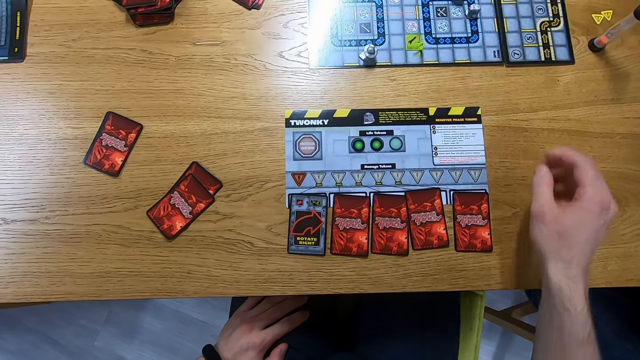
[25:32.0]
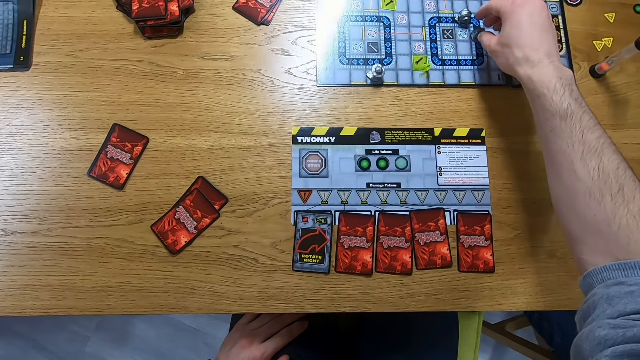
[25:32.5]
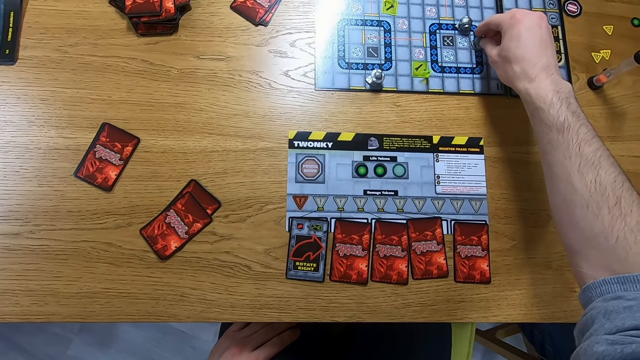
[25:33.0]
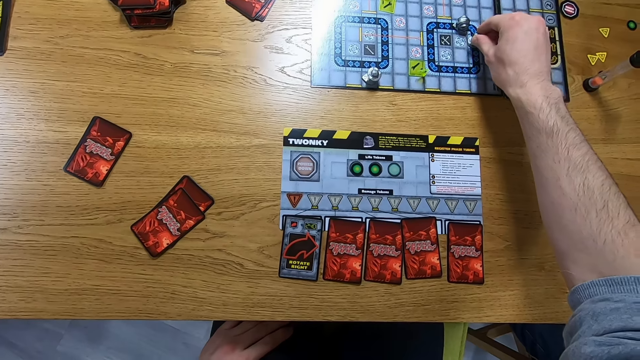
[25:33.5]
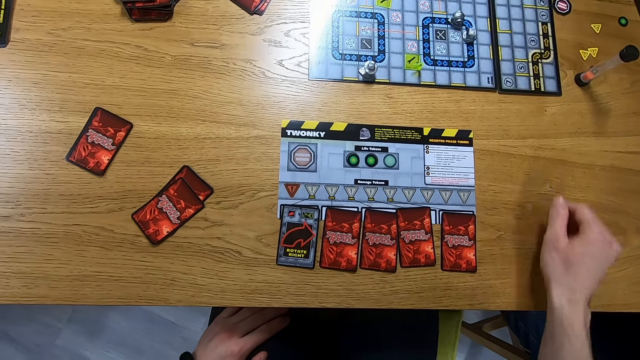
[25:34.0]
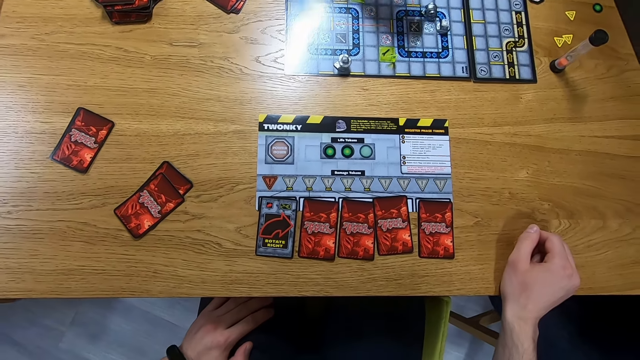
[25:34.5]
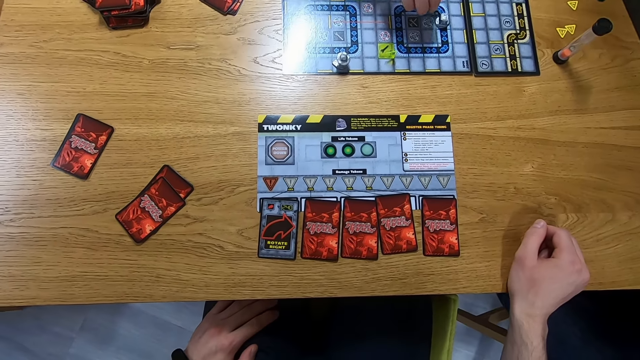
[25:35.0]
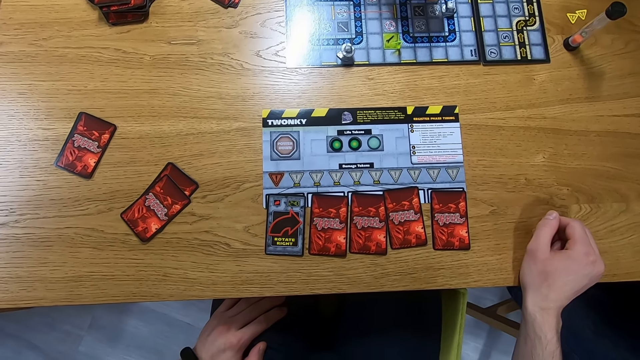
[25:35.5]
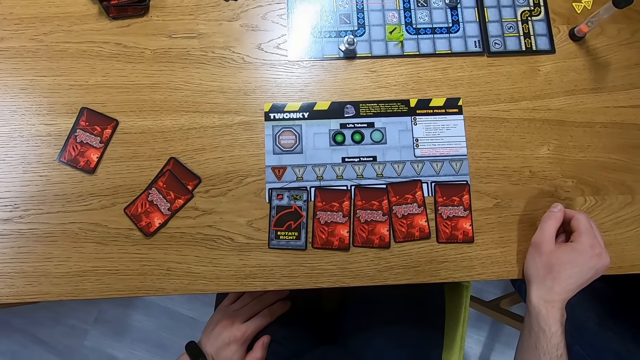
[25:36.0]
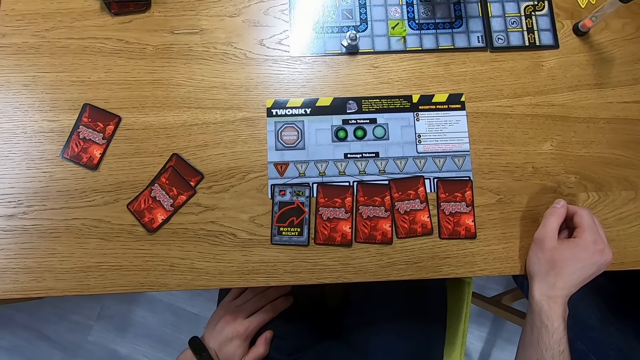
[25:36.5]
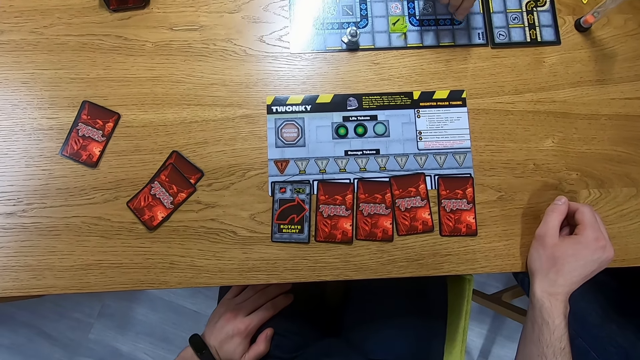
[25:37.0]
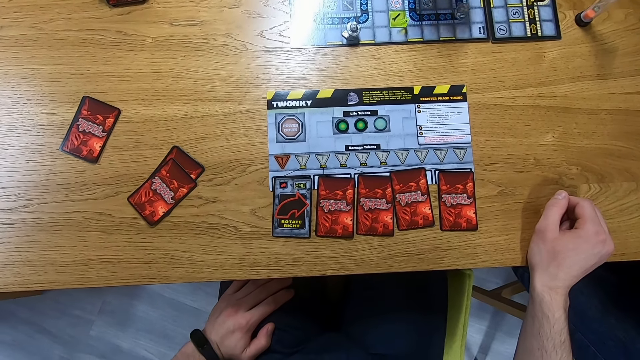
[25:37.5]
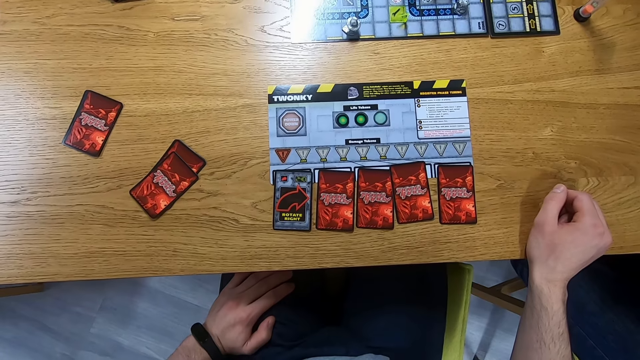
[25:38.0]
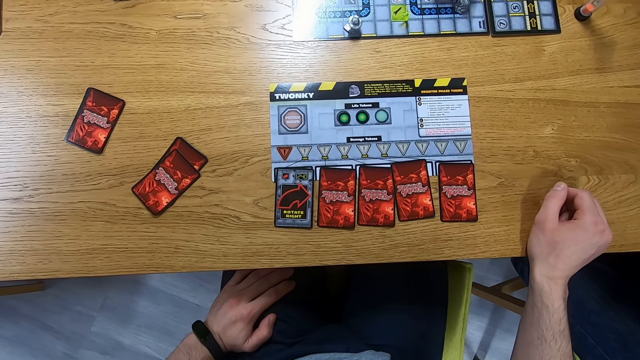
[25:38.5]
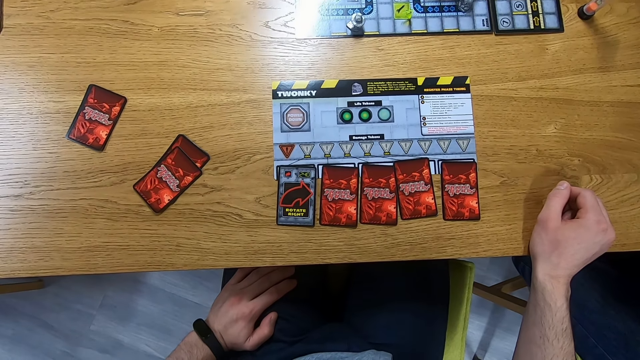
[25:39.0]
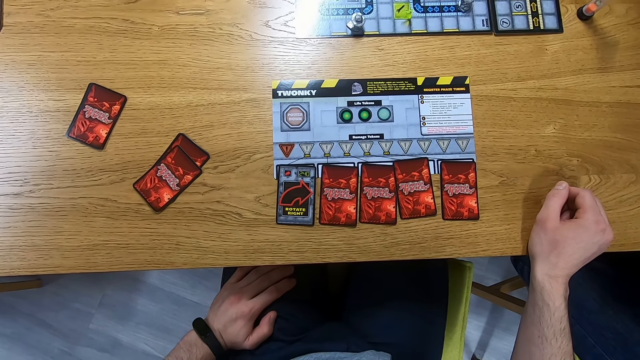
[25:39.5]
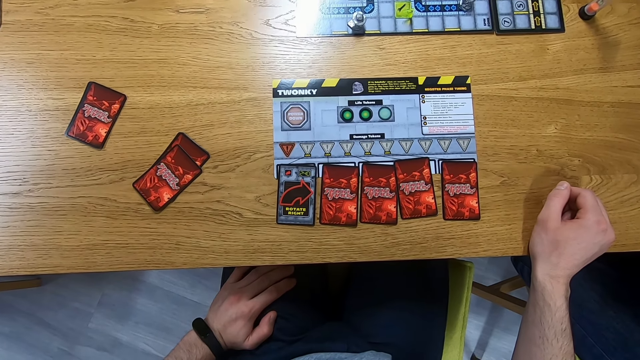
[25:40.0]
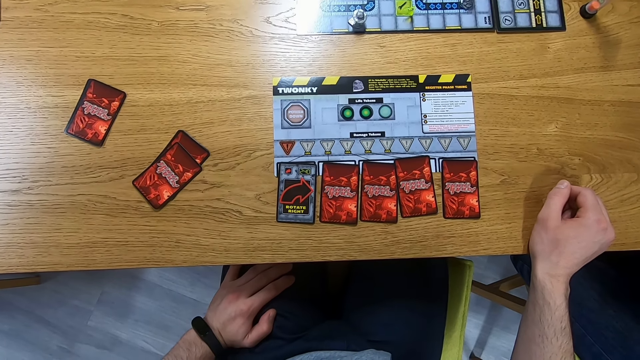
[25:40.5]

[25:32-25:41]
The camera wearer moves a Robo Rally robot on the board. The lady moves a Robo Rally robot on the board. The person moves a Robo Rally robot on the board.

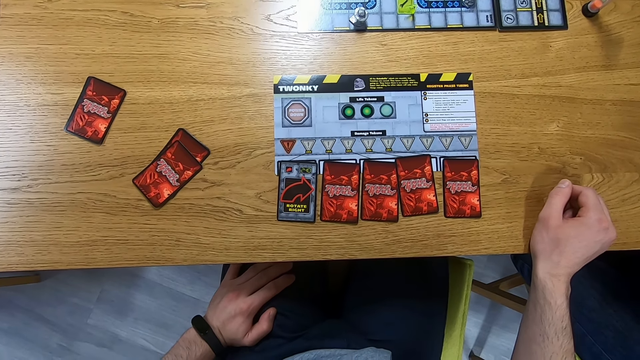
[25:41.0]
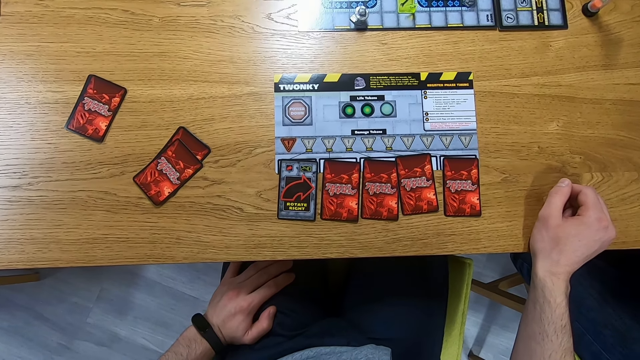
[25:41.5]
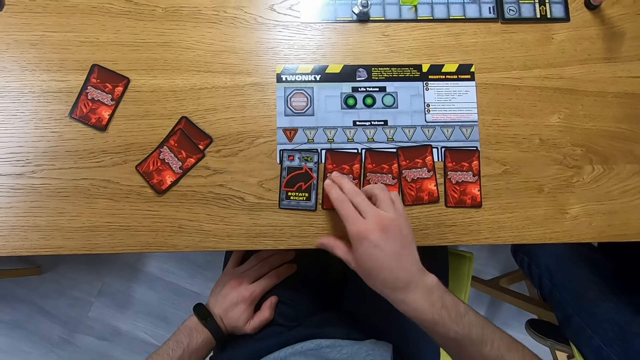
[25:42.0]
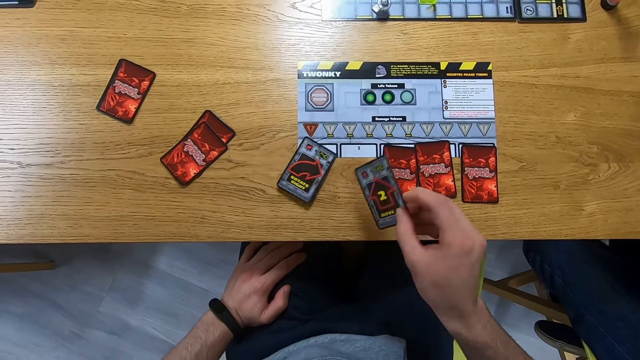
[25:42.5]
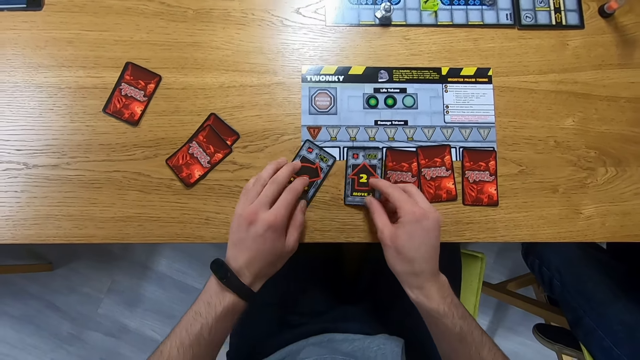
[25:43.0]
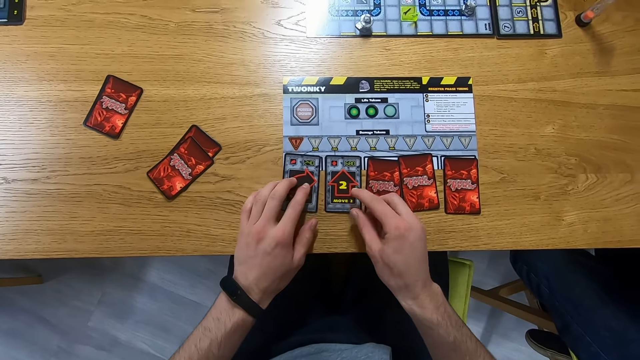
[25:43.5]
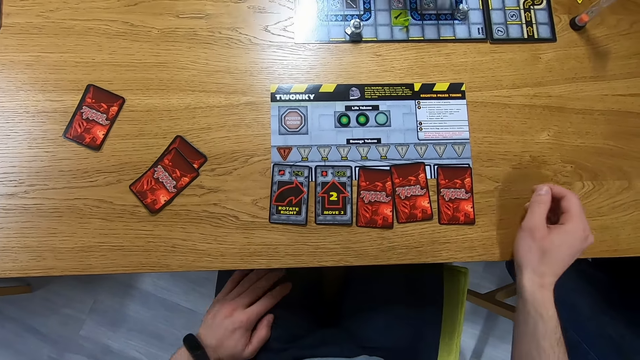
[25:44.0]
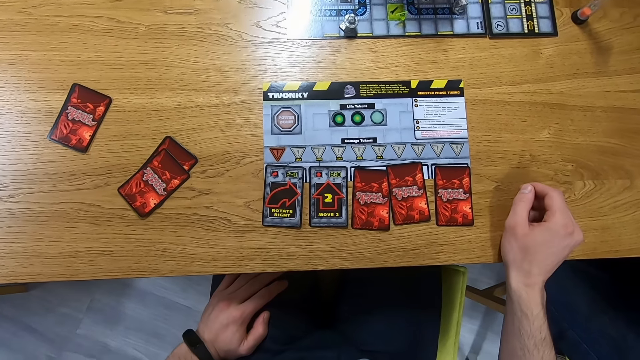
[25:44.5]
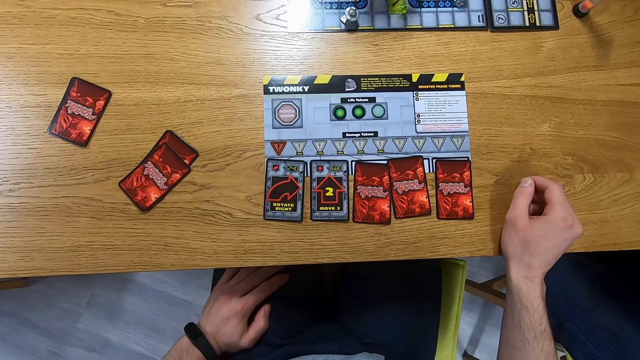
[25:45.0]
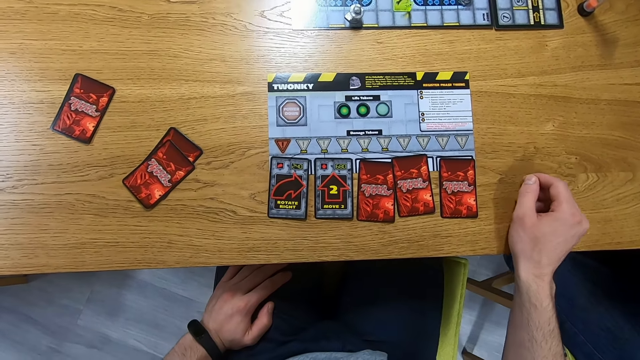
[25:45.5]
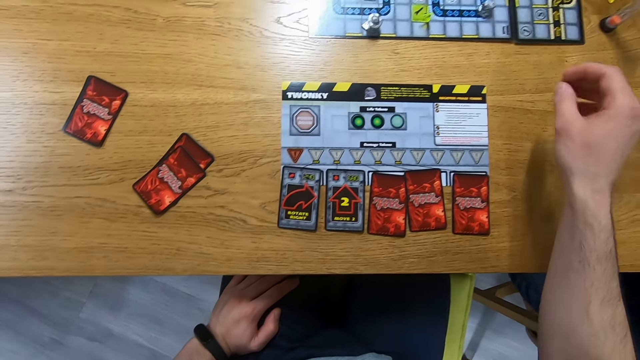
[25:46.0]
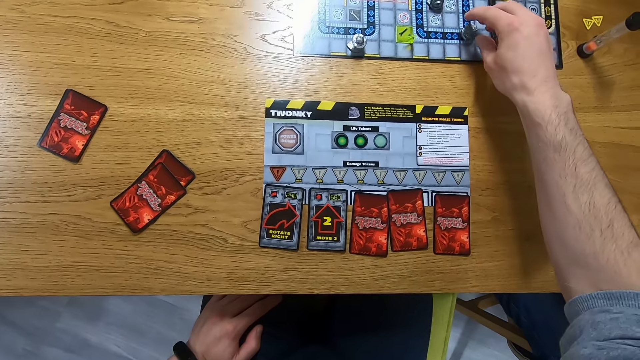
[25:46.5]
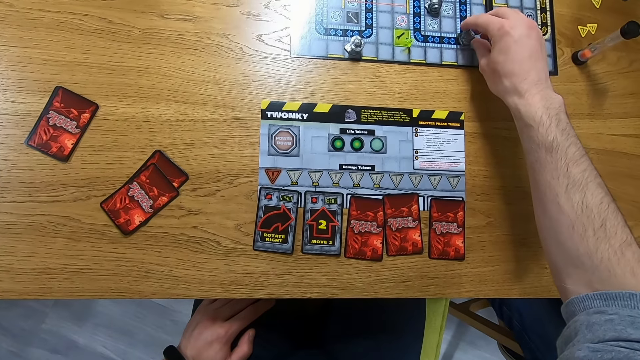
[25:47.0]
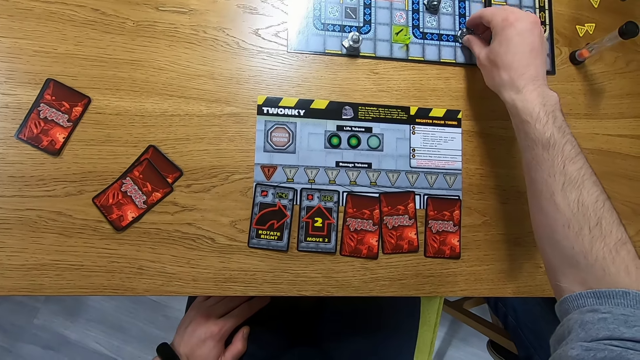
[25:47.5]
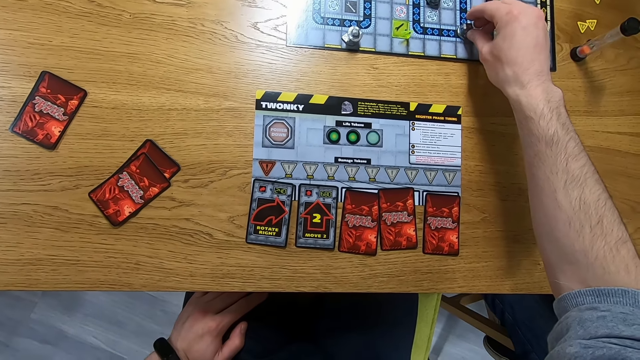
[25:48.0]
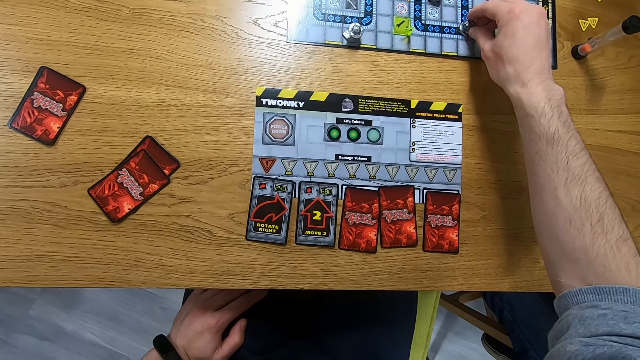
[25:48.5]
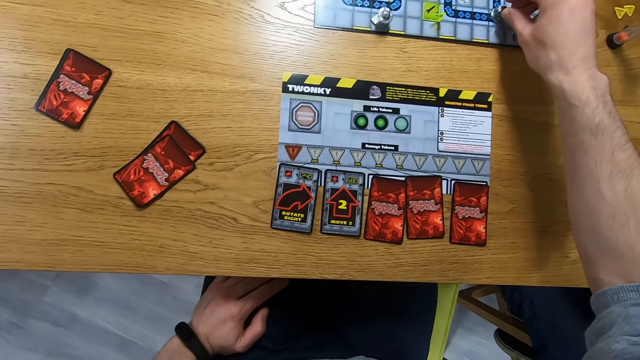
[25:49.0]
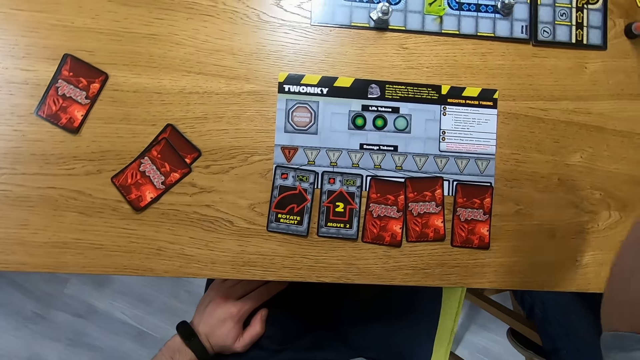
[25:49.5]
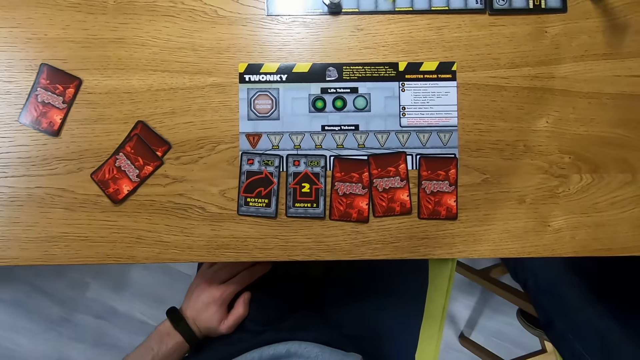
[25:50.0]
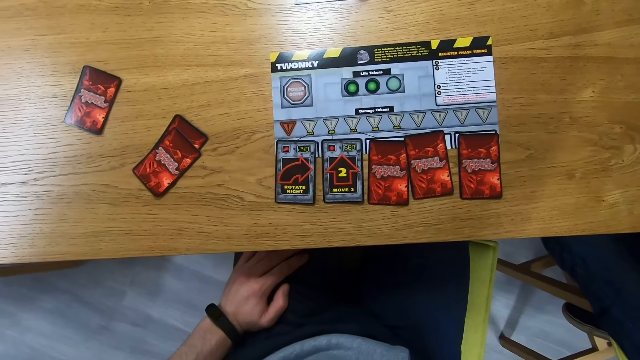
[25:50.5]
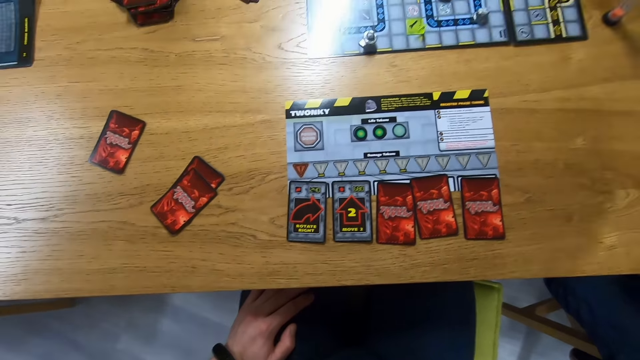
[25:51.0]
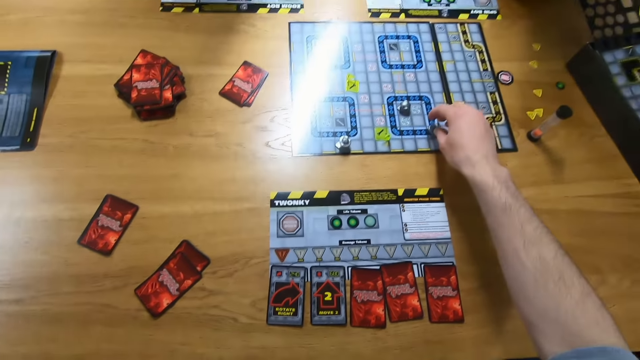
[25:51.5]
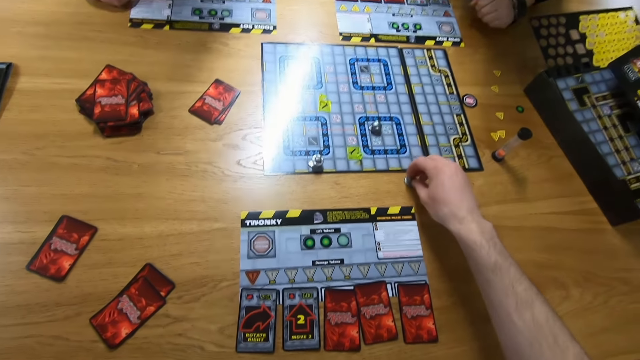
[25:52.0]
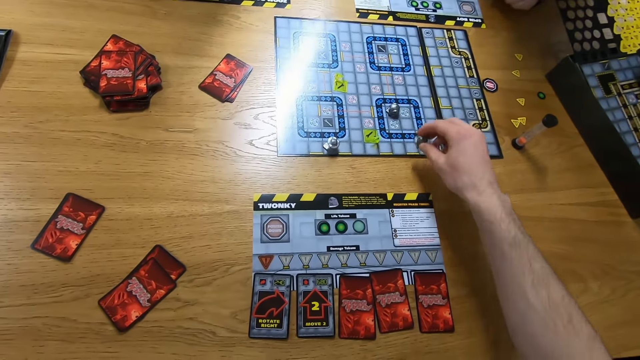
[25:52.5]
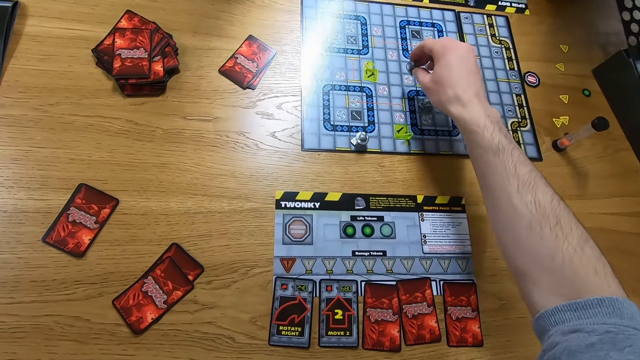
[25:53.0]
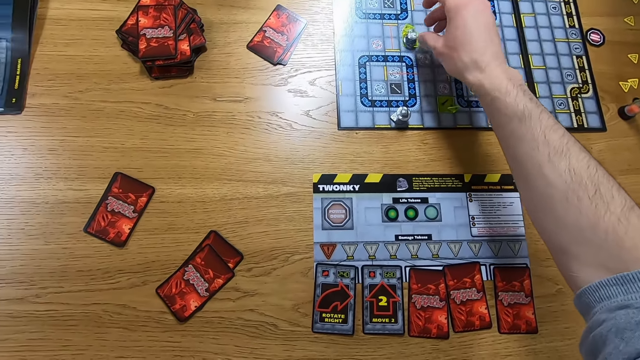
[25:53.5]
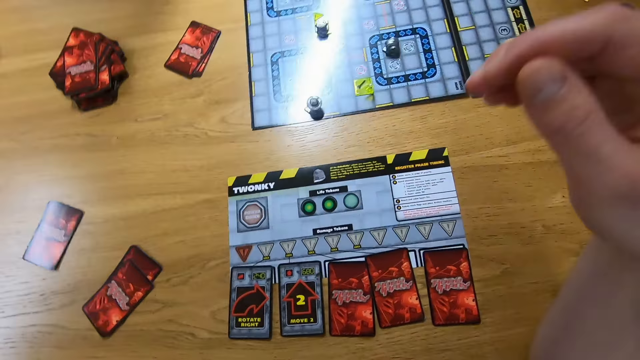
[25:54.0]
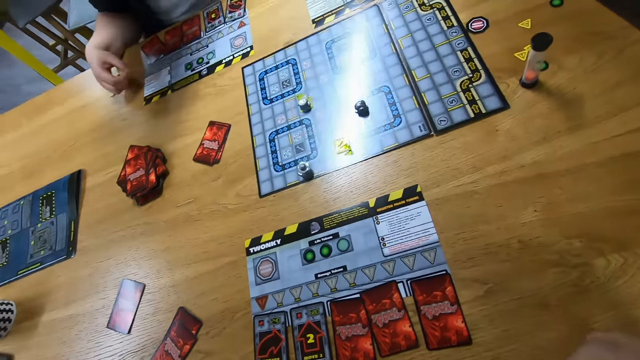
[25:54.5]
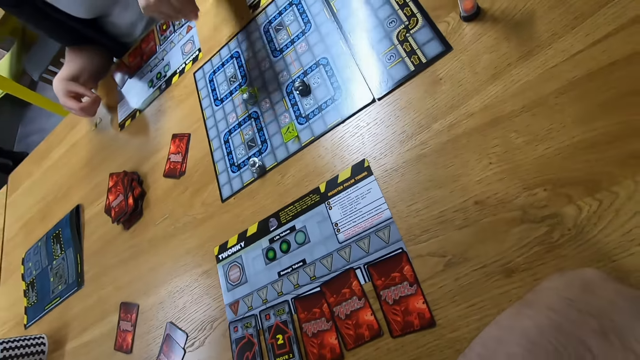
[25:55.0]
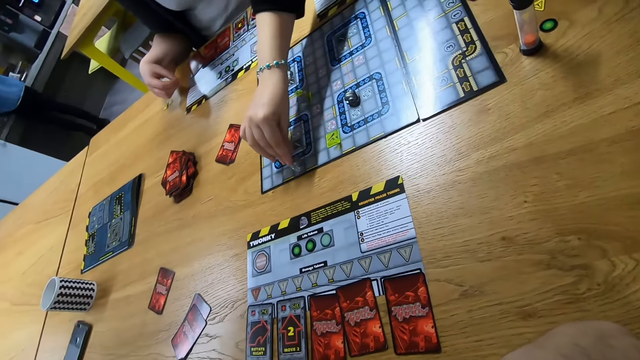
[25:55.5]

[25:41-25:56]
The camera wearer turns a card. They arrange cards on the table. They move a robo rally robot on the board. They look around. They pick up the robo rally robot. They place the robo rally robot on the board. They look around. A person moves the robo rally robot on the board.
